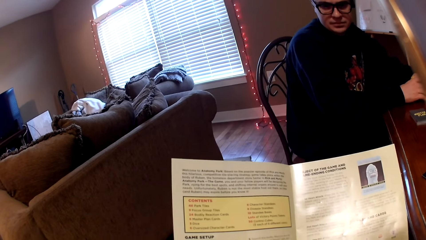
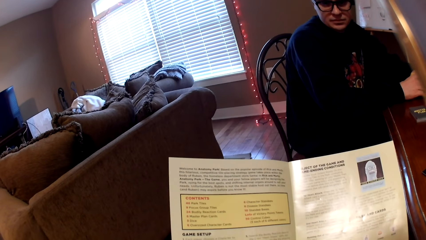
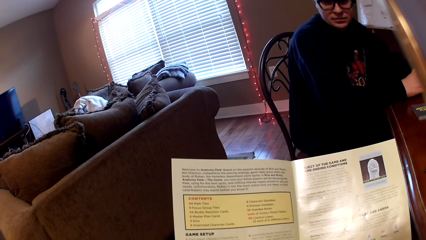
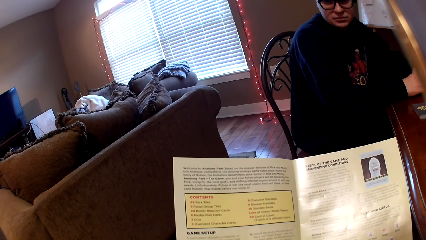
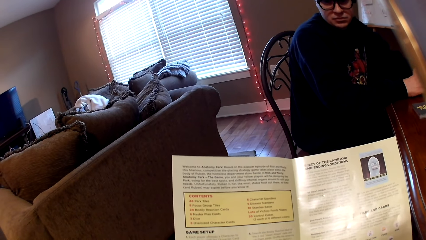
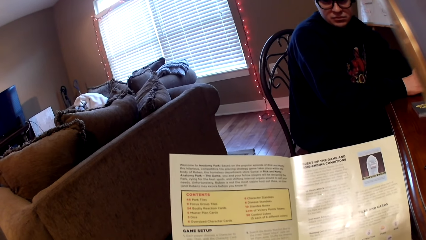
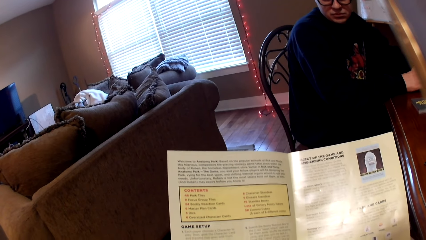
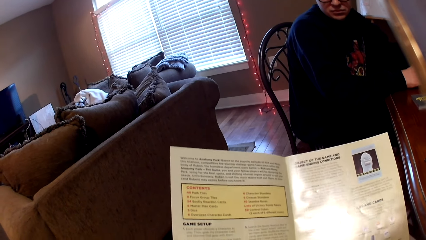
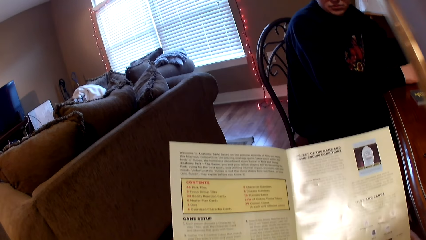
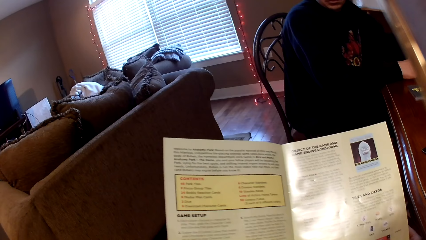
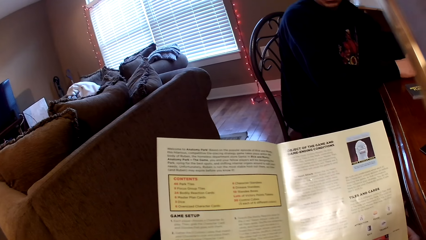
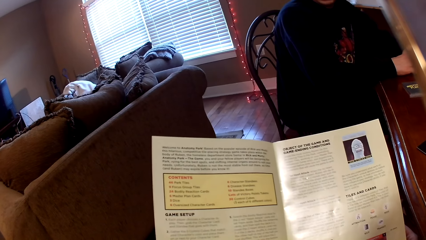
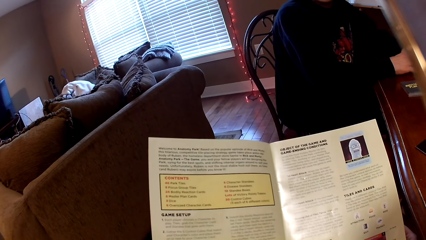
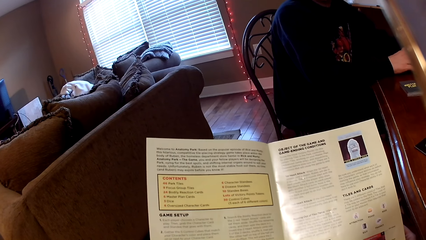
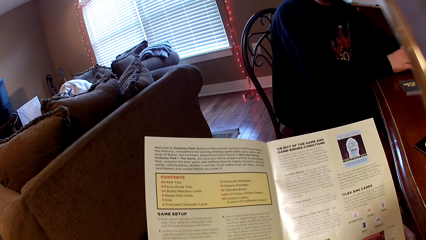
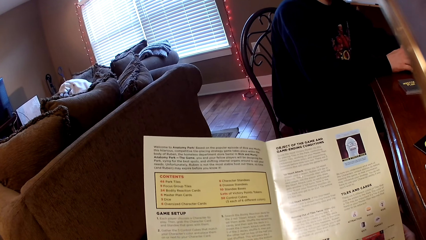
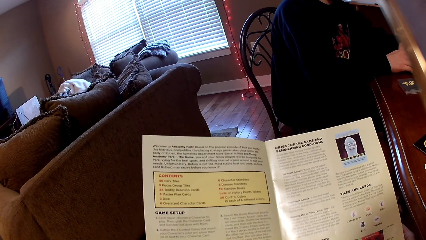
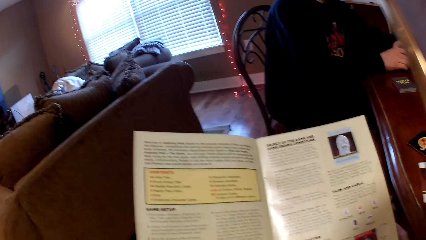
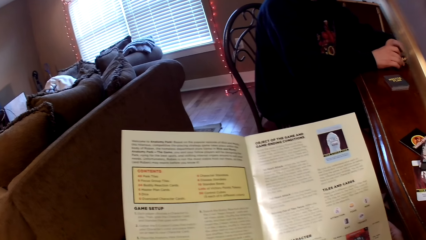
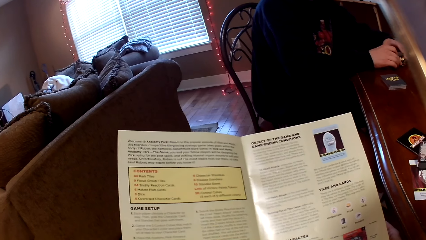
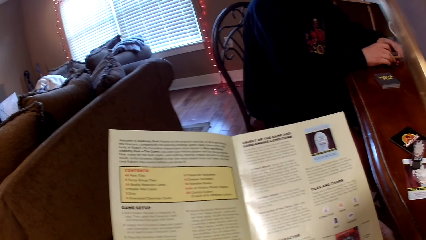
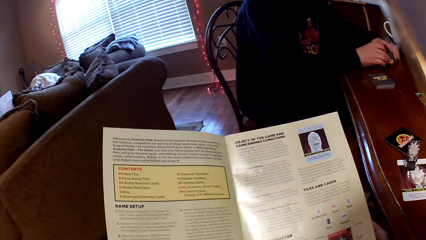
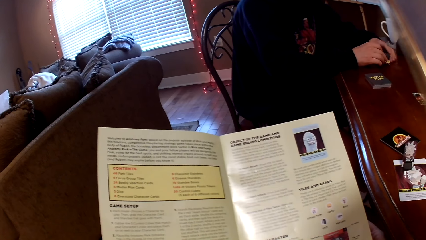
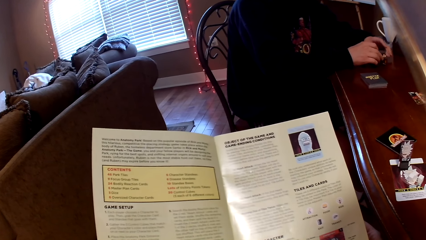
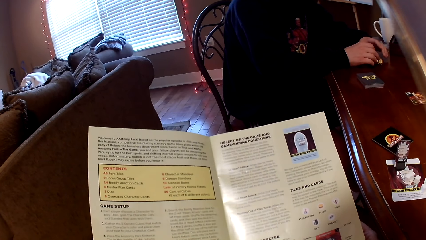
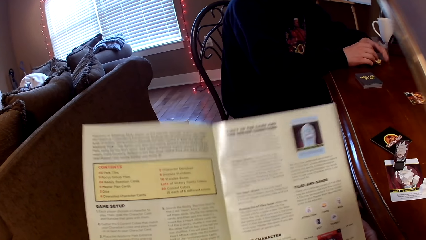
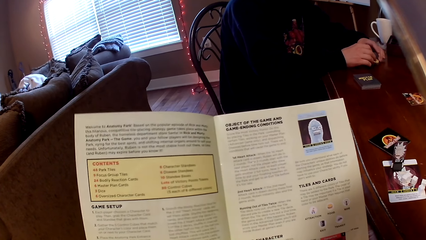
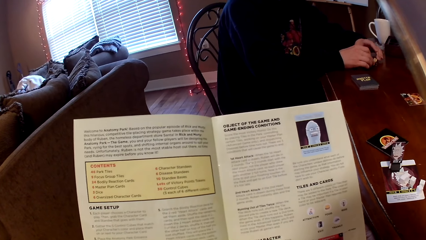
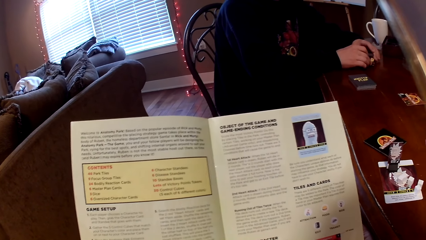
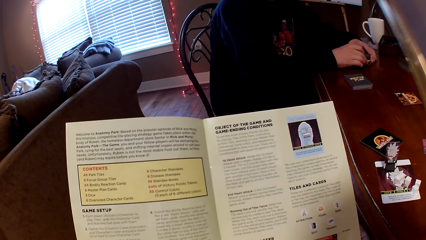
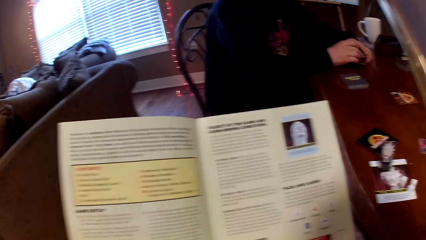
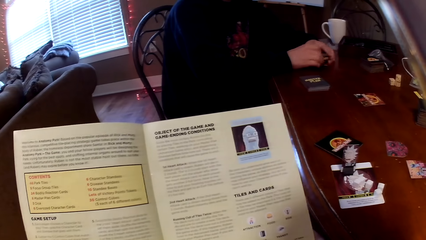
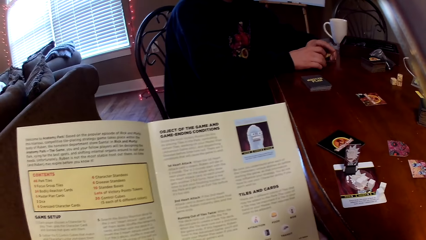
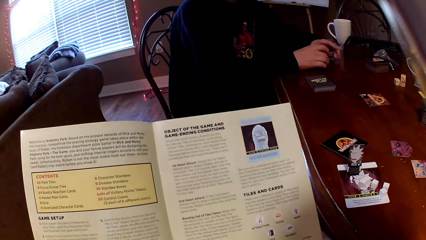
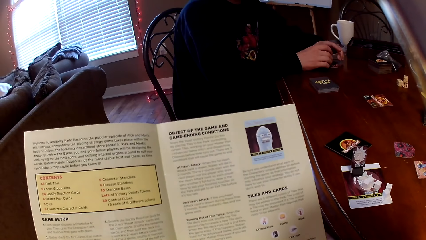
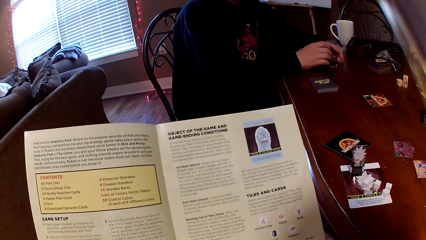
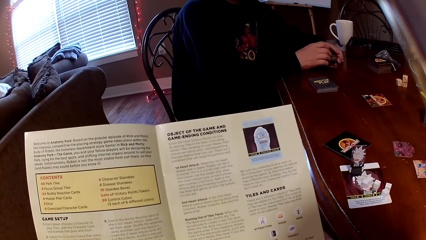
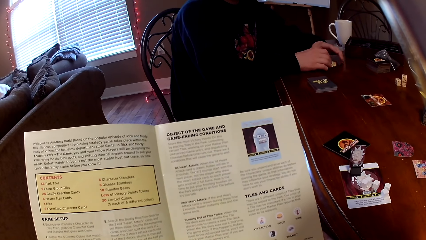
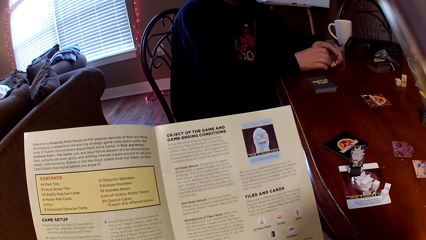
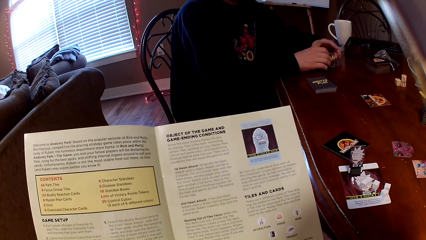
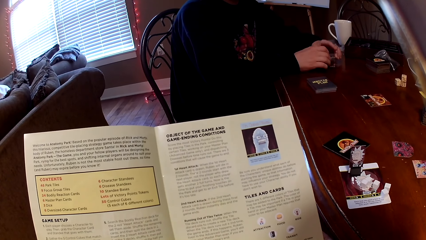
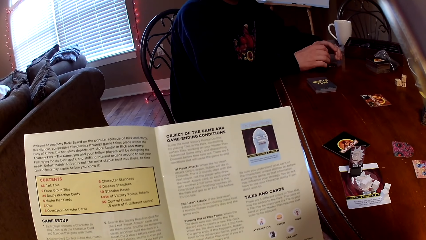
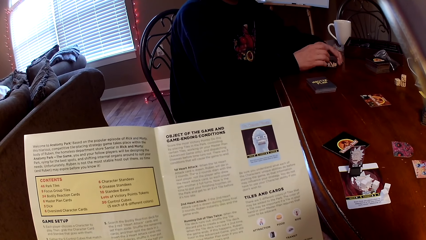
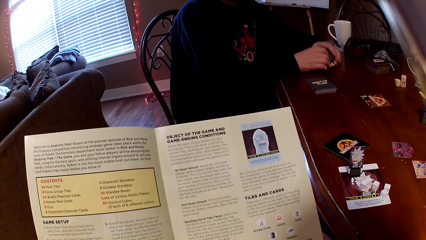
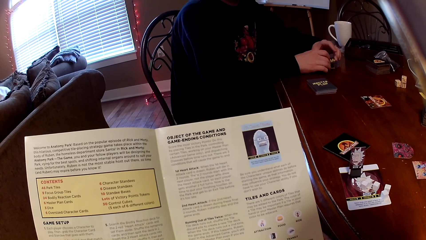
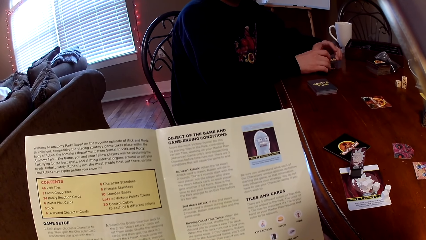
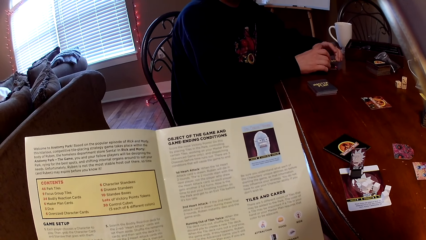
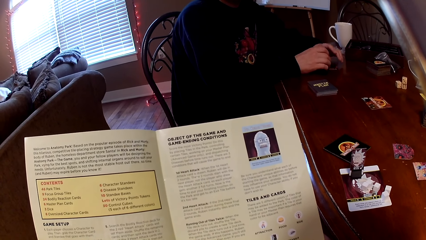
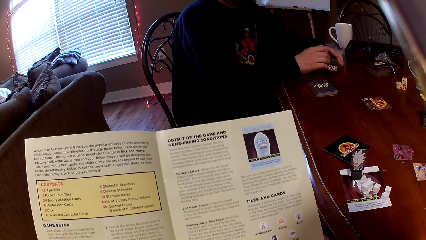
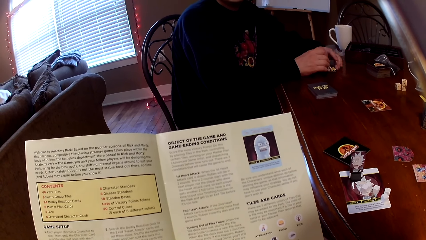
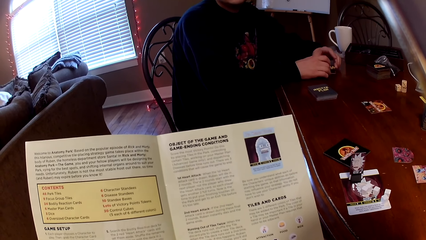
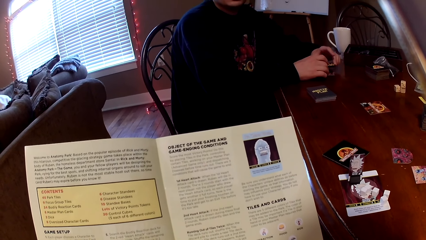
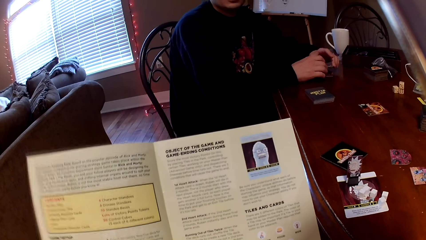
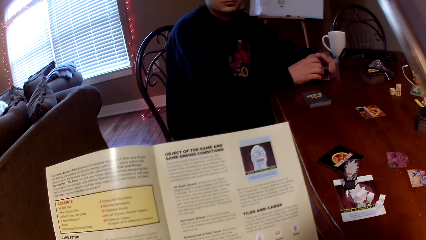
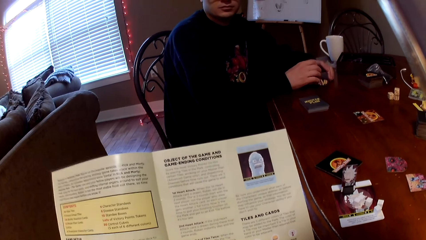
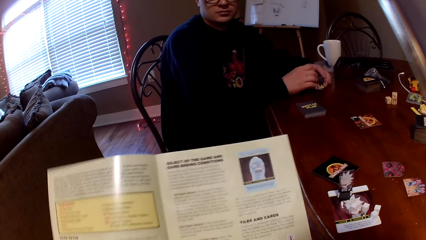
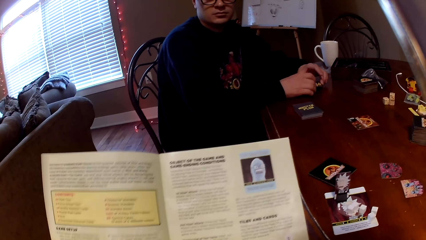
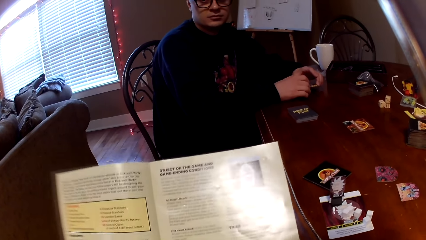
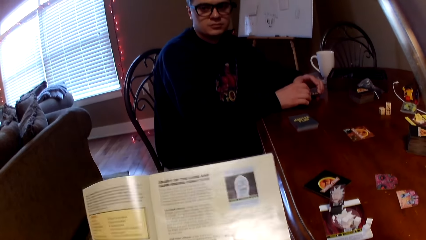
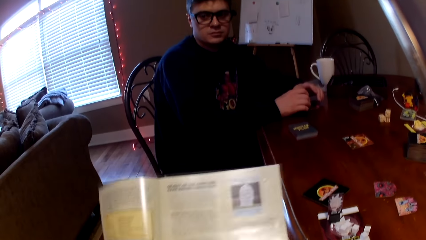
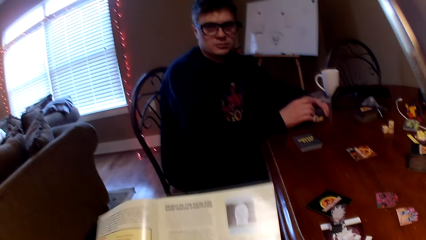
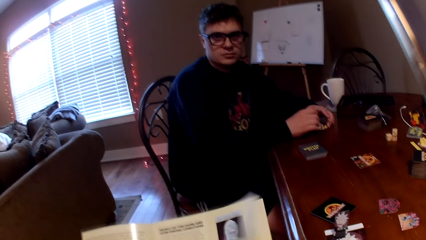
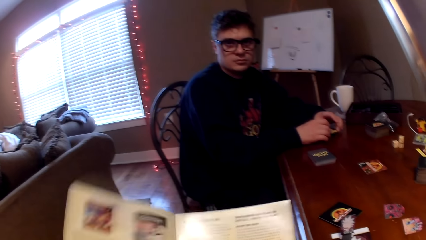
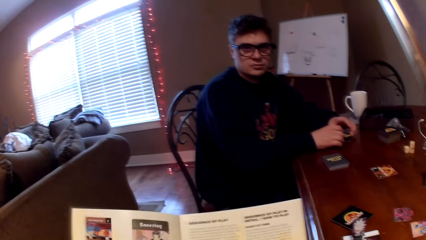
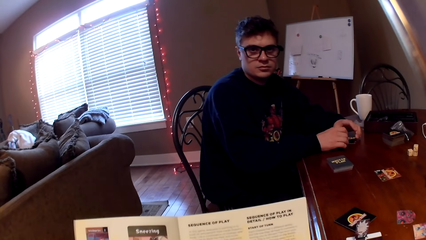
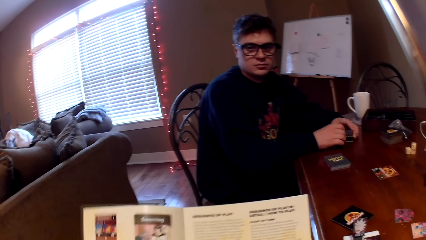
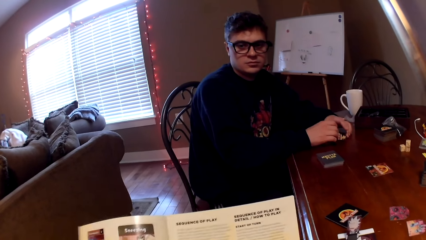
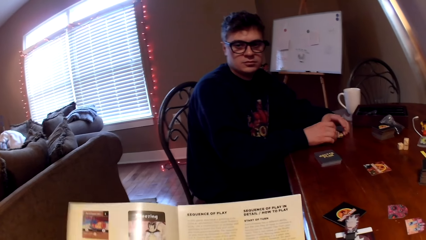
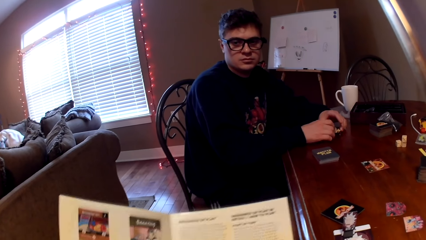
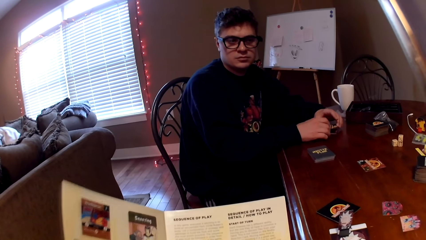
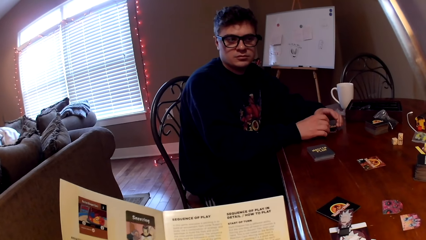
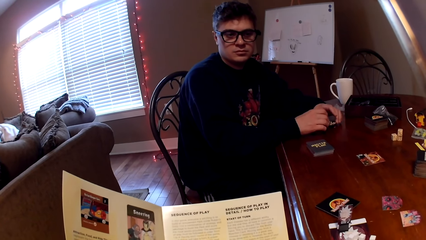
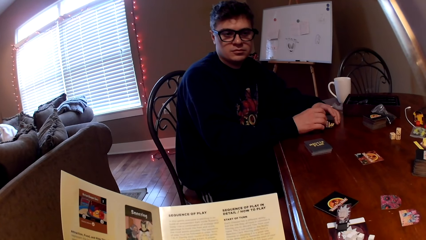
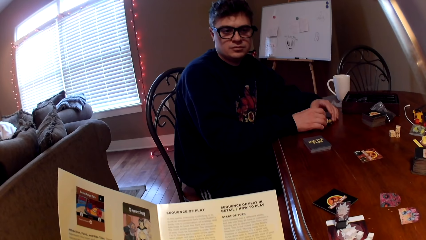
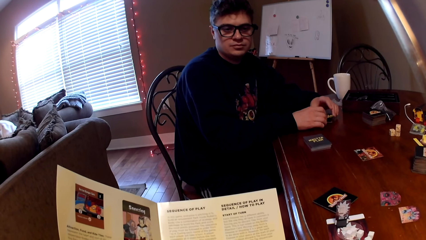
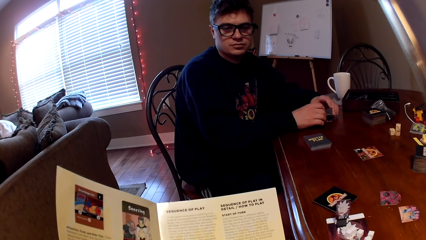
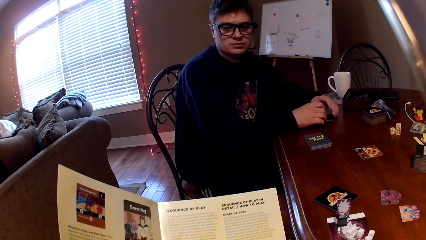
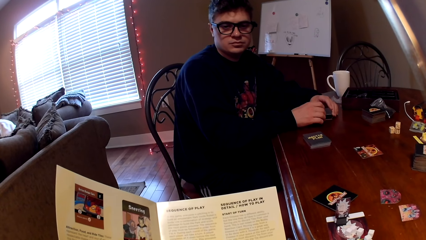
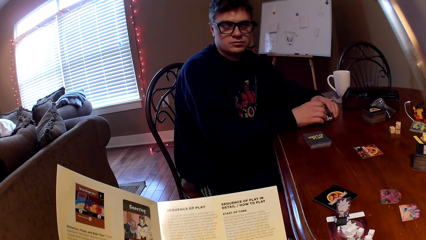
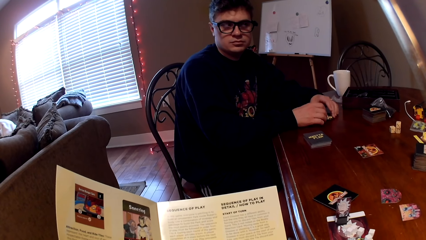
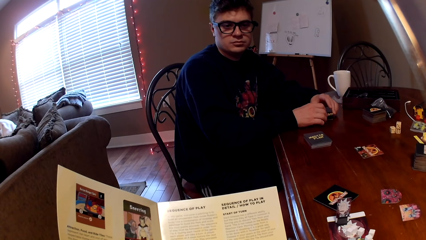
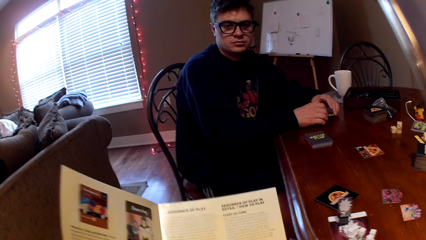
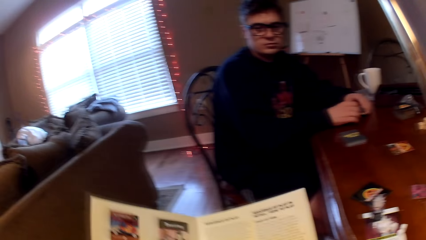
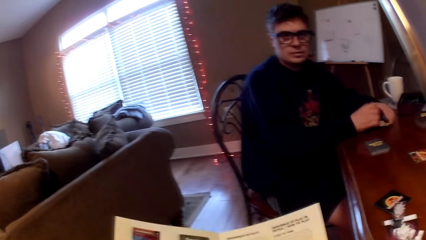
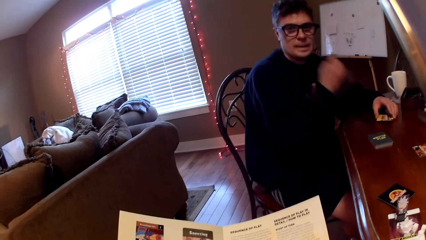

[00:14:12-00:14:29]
The camera wearer reads a book.
